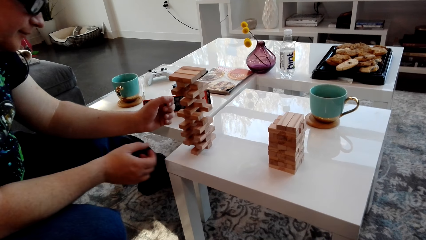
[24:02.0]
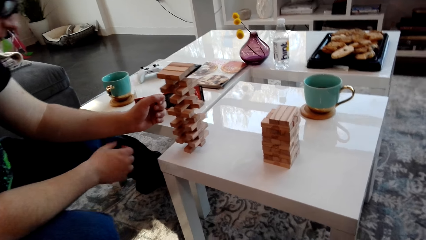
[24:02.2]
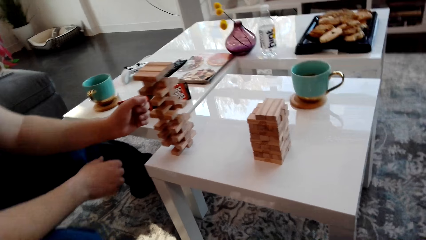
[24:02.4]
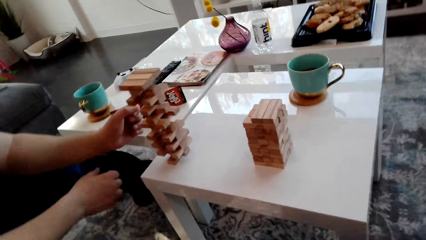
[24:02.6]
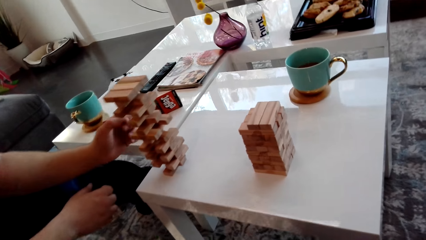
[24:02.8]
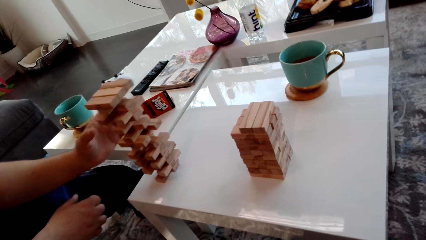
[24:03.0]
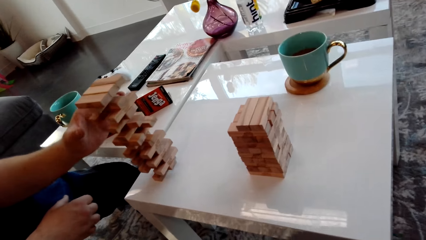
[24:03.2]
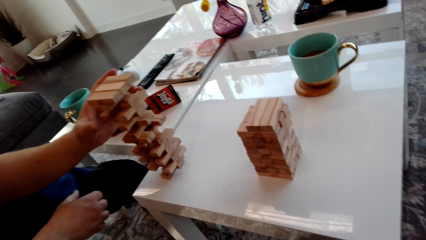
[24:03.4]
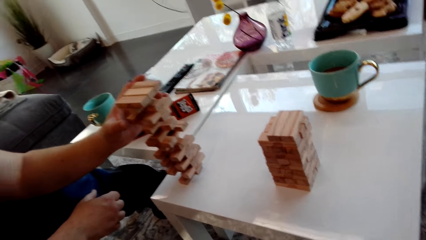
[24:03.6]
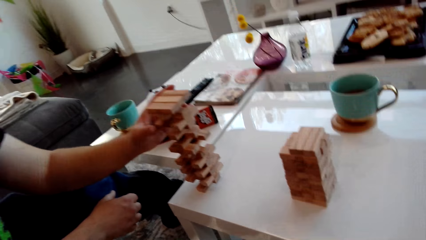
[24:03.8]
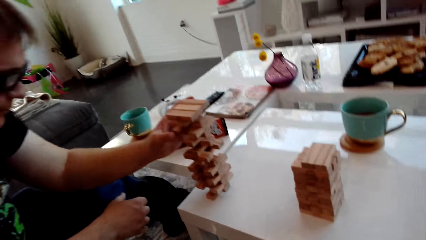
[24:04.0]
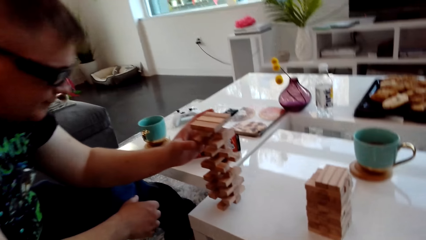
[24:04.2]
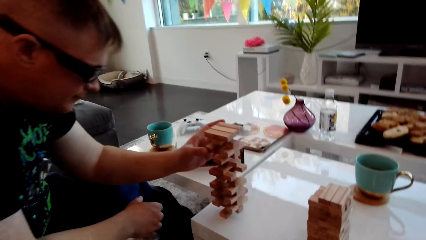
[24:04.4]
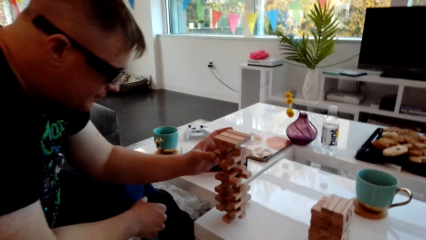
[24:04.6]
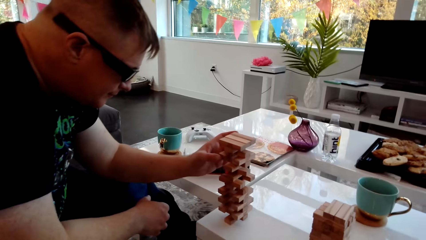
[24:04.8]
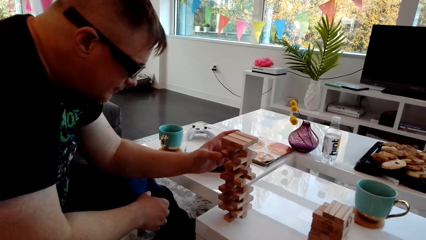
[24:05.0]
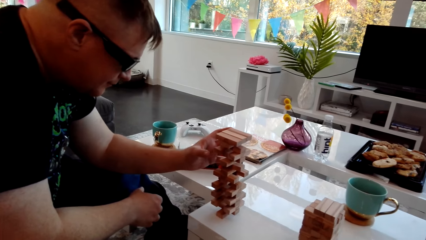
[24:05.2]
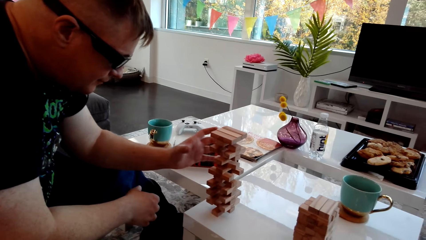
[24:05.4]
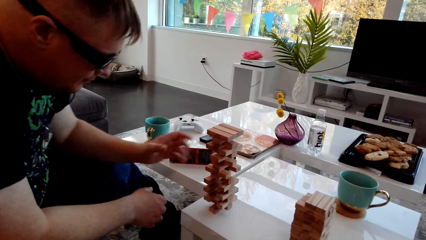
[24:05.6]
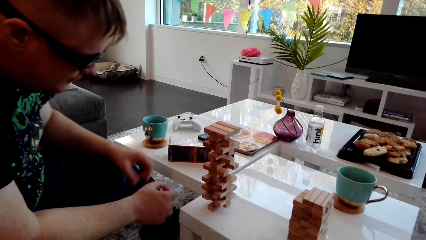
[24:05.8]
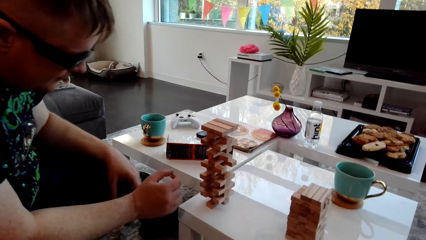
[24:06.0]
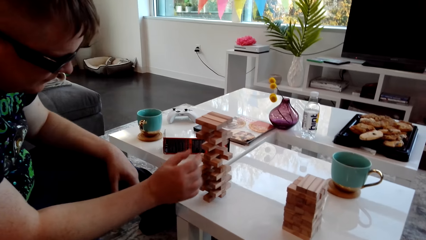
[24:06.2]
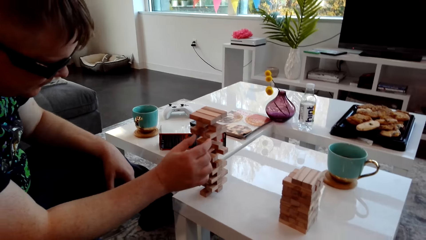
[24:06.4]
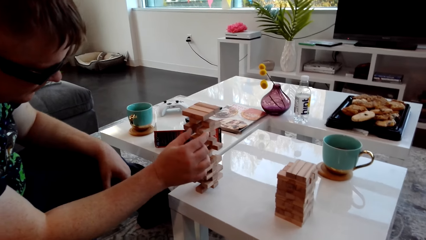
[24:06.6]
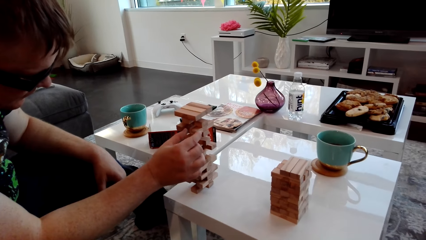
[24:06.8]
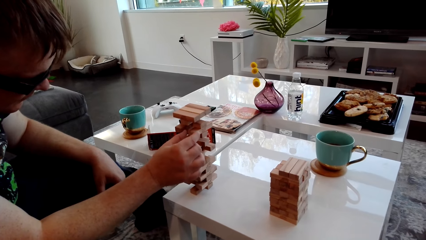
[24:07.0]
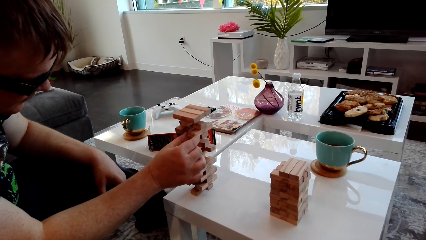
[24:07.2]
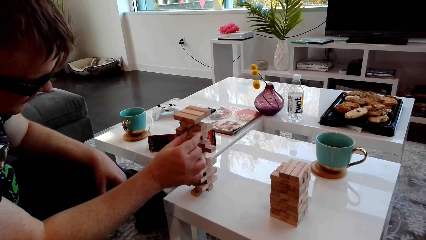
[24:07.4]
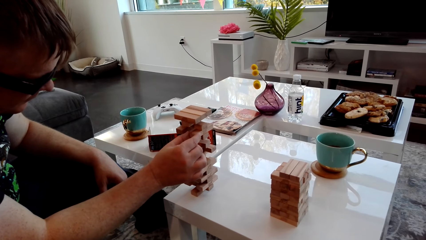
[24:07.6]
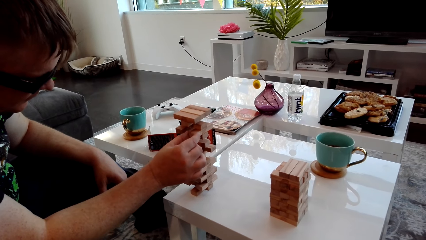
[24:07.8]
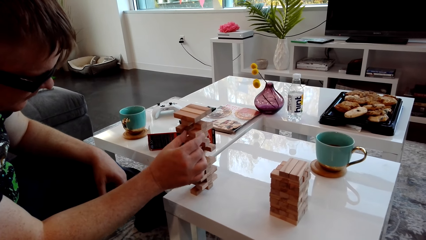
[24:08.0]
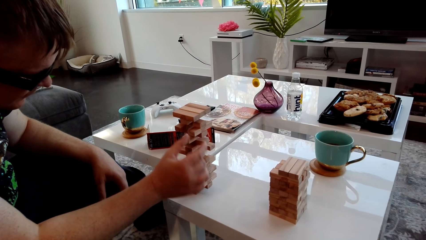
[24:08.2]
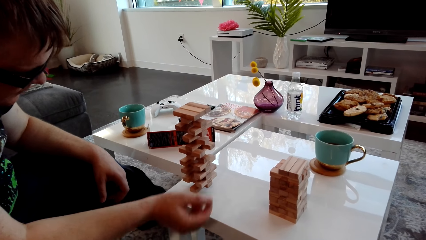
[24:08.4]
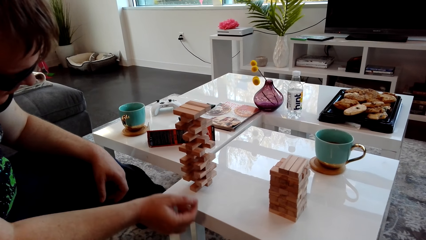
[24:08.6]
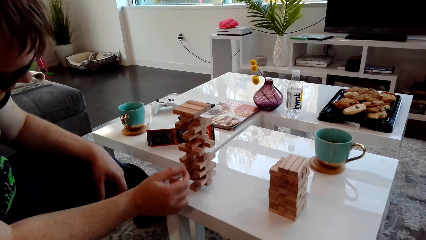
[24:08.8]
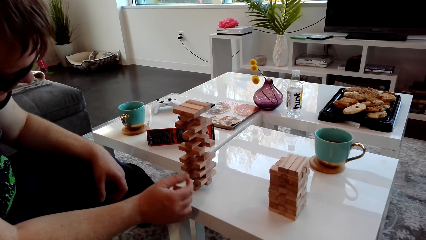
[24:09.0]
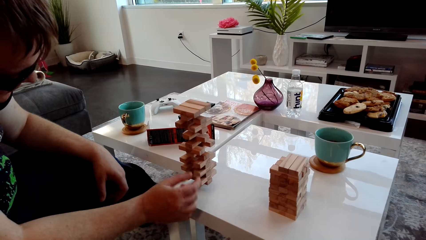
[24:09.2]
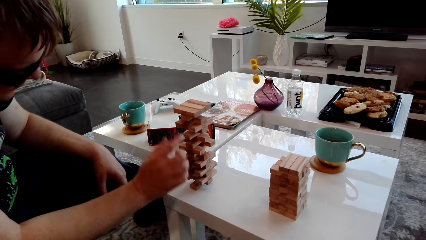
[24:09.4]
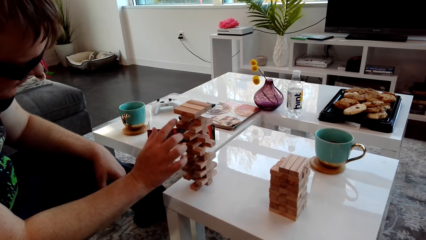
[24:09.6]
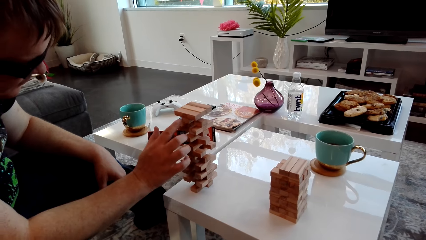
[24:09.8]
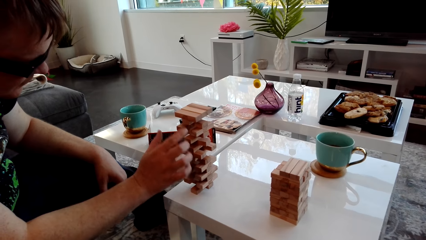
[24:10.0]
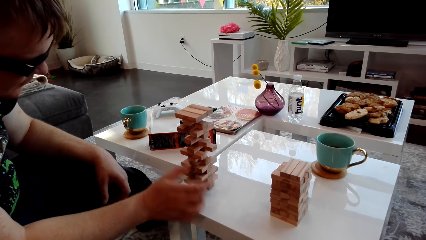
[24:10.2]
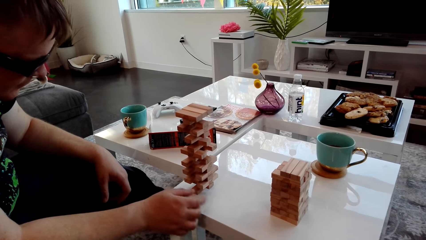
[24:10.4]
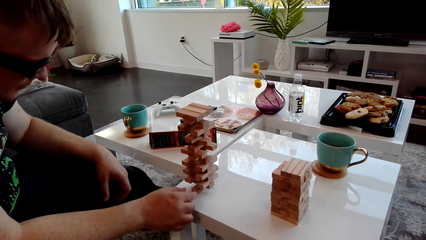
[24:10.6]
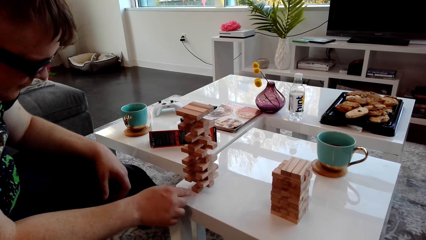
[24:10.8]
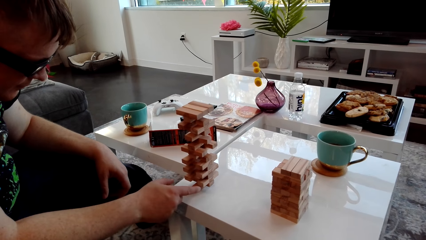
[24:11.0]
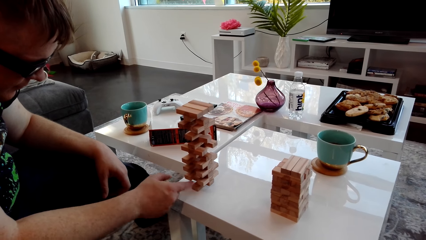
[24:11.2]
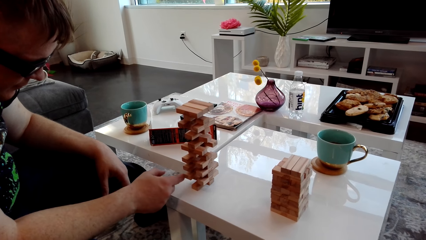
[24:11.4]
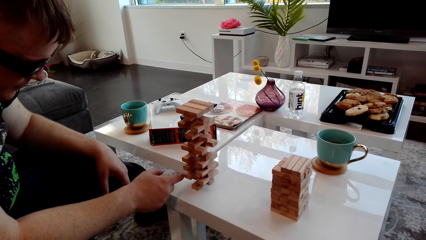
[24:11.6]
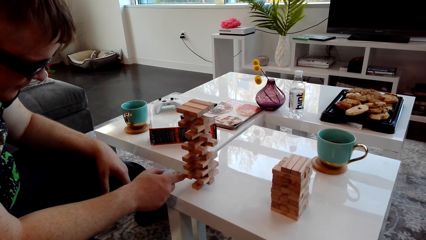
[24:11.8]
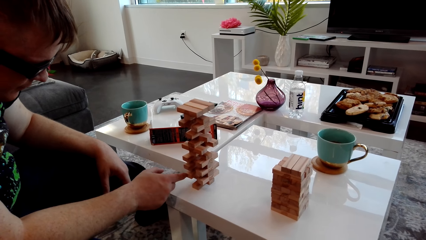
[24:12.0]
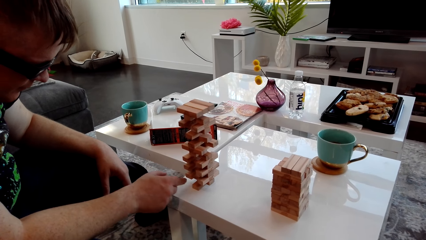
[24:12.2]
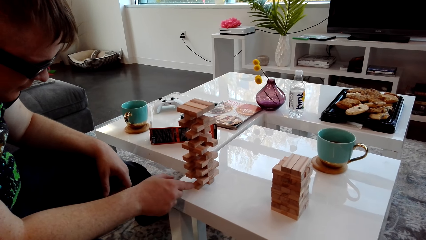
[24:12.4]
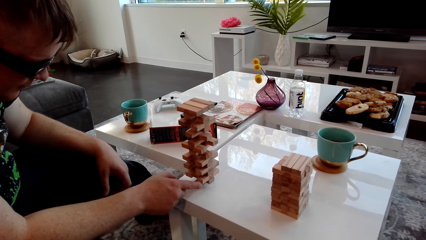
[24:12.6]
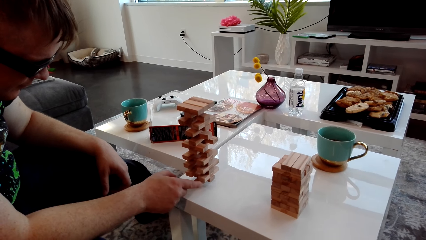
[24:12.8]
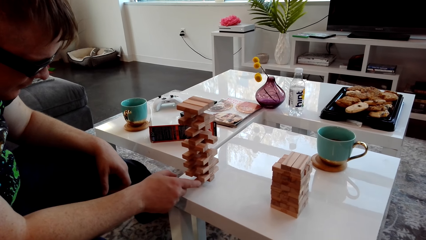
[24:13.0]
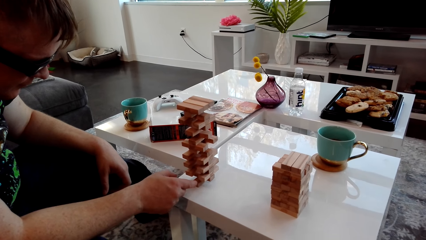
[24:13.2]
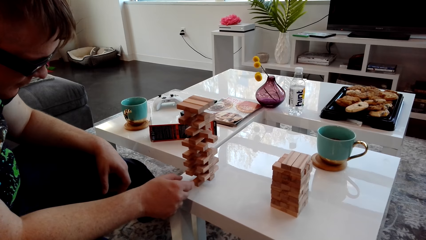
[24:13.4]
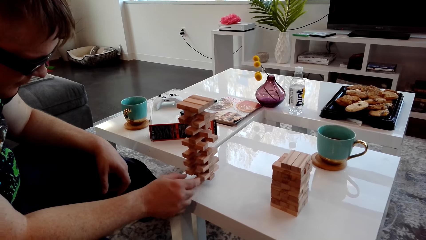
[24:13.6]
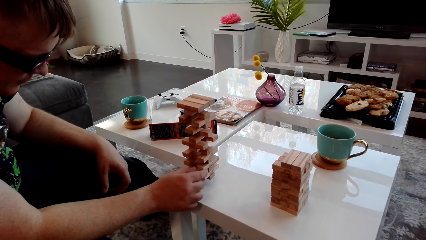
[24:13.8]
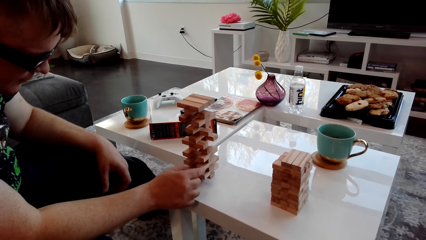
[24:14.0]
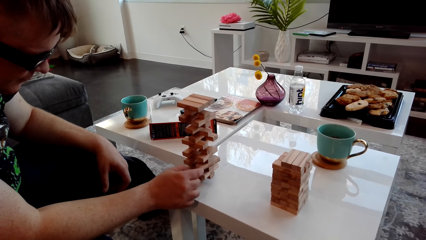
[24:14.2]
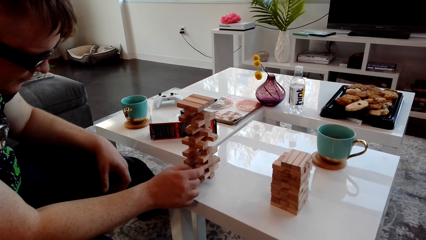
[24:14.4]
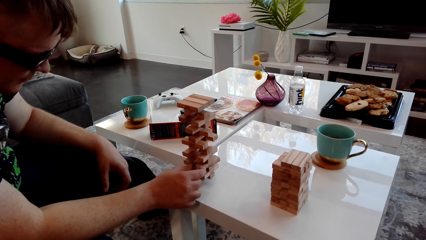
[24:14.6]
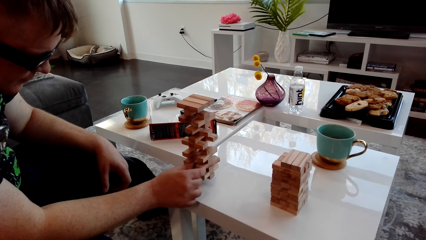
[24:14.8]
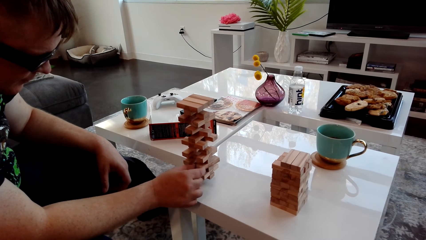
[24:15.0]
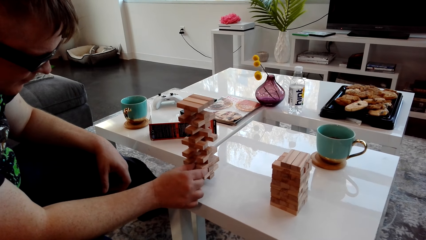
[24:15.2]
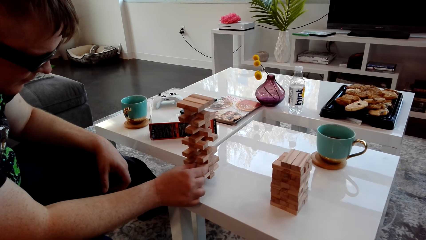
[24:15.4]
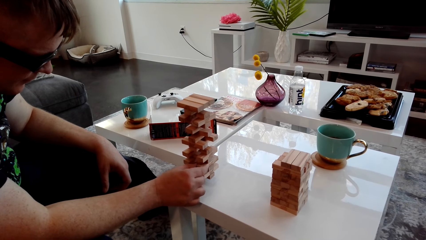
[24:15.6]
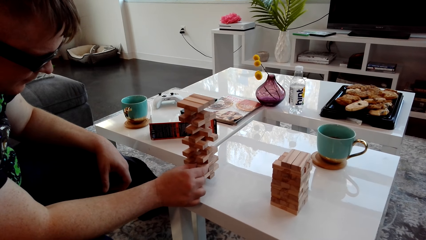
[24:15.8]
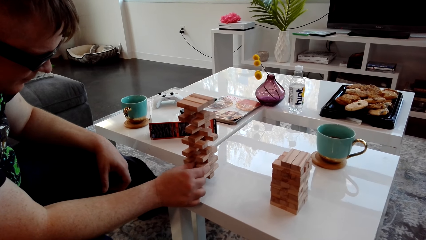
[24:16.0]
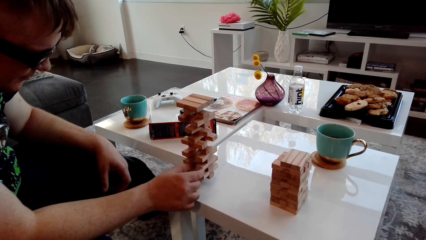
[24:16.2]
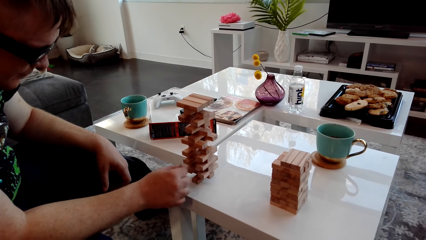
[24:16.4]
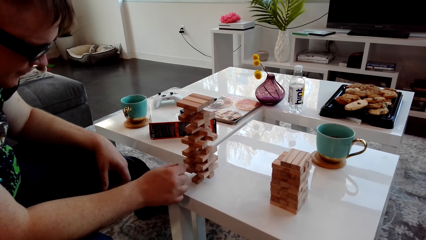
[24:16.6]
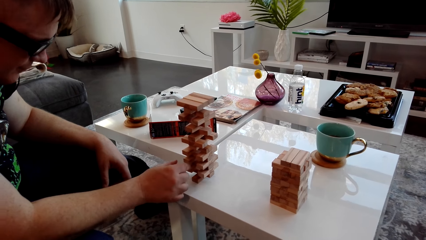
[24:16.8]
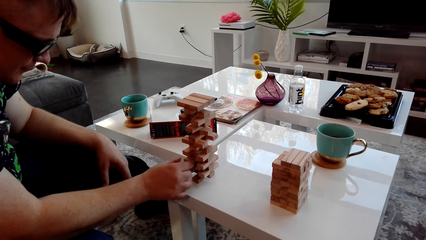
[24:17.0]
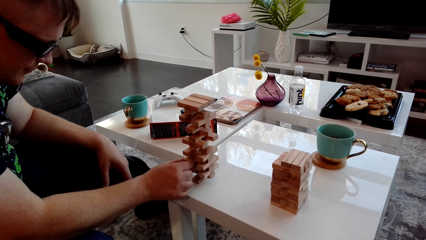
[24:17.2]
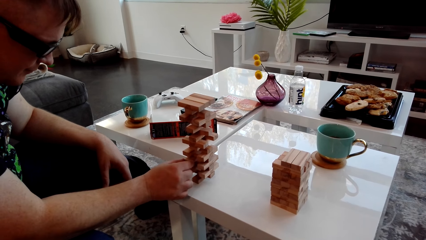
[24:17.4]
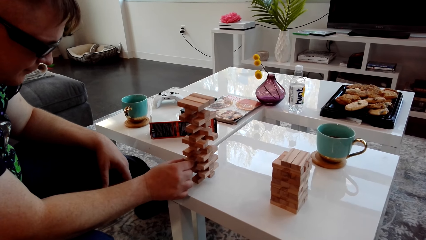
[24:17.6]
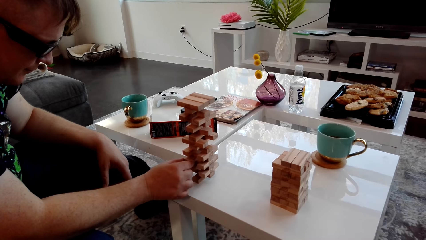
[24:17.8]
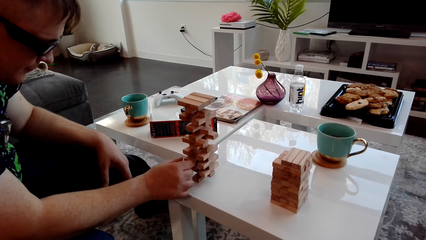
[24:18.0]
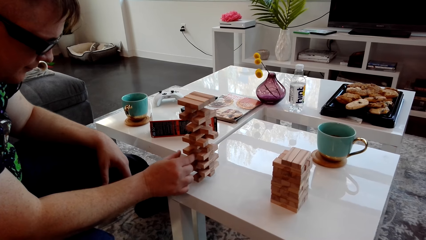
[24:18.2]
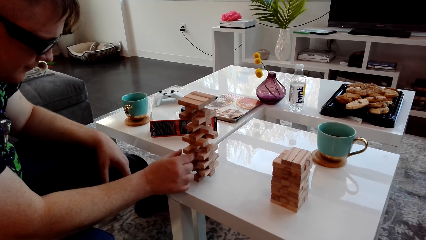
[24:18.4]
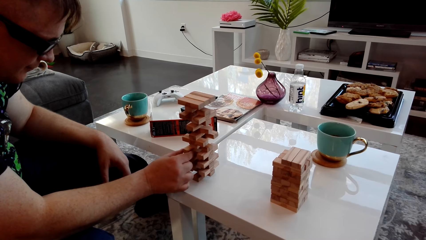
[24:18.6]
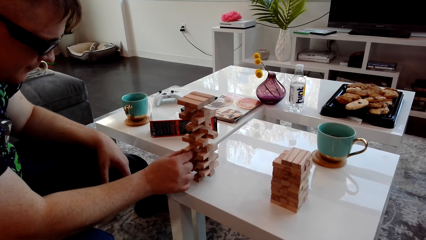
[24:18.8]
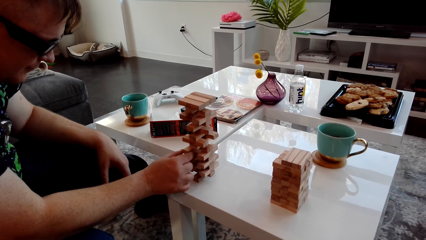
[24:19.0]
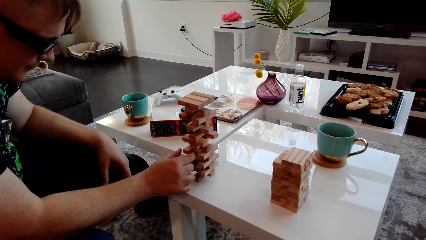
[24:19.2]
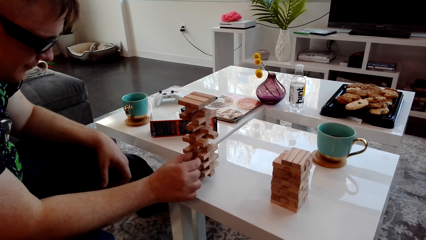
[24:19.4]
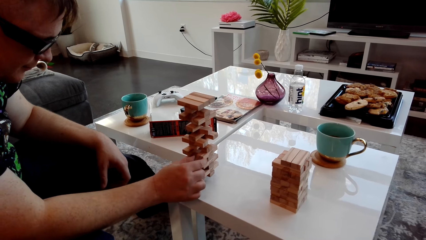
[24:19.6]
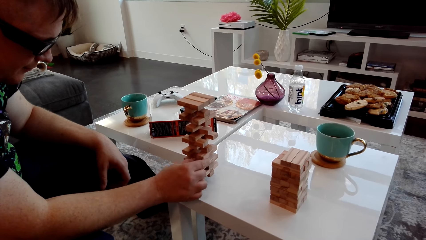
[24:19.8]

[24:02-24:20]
A man removes his hand. He touches the wooden blocks. He looks at the blocks. He pushes the blocks. He touches the blocks.
